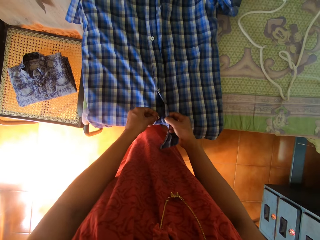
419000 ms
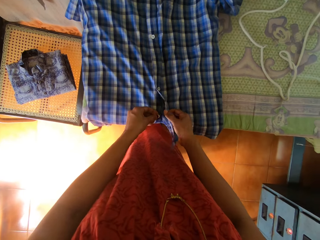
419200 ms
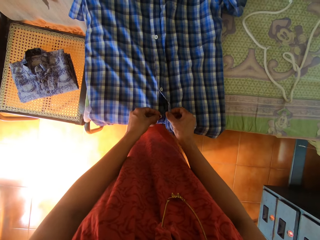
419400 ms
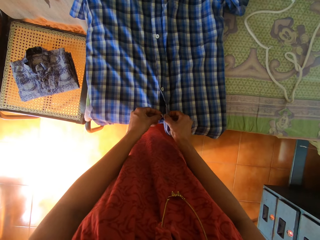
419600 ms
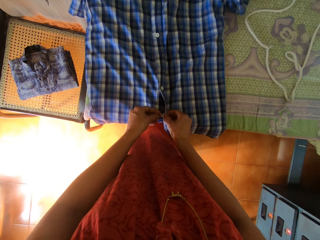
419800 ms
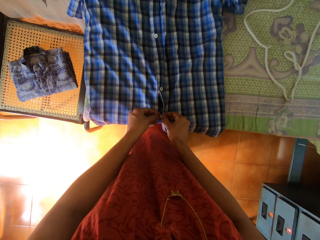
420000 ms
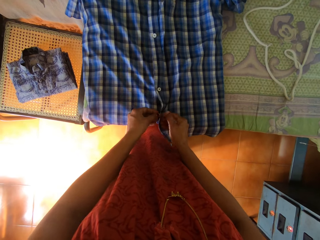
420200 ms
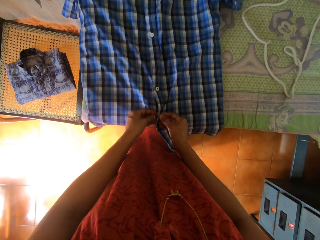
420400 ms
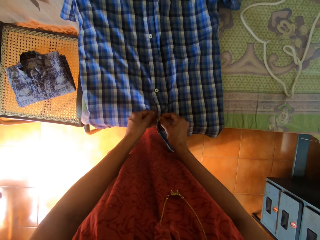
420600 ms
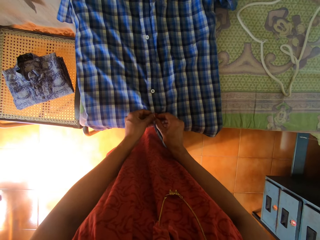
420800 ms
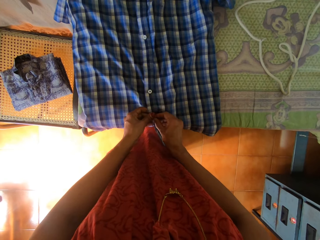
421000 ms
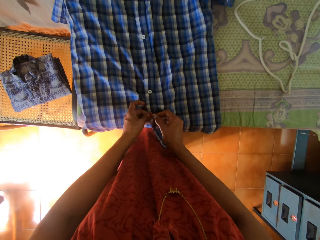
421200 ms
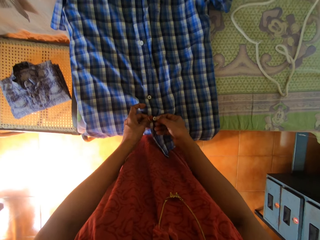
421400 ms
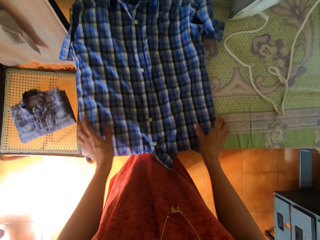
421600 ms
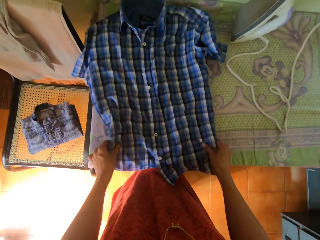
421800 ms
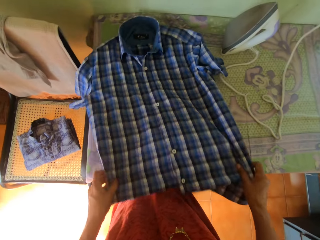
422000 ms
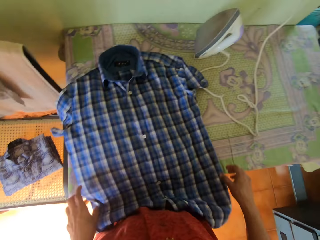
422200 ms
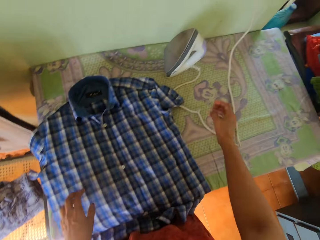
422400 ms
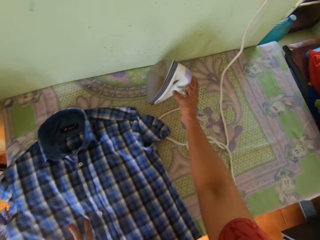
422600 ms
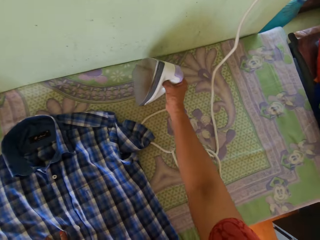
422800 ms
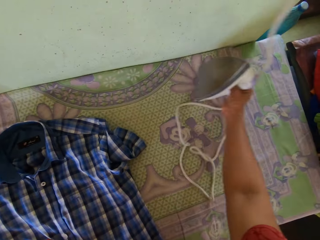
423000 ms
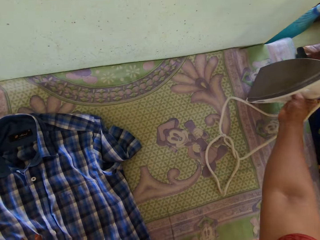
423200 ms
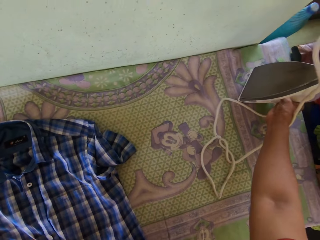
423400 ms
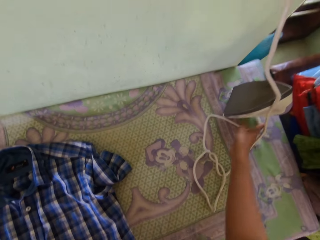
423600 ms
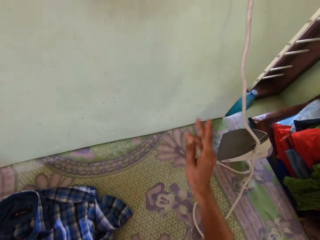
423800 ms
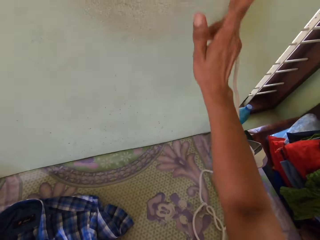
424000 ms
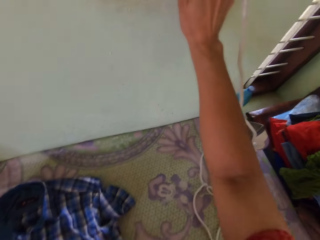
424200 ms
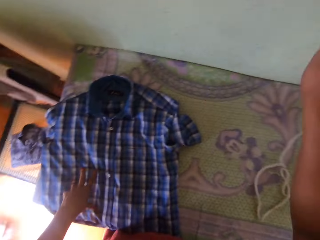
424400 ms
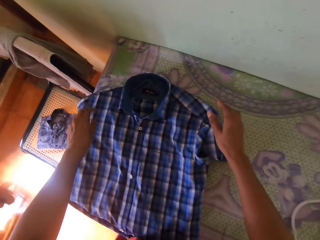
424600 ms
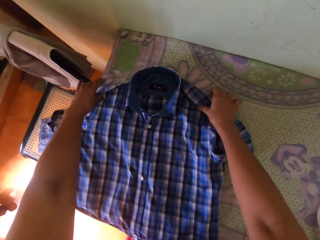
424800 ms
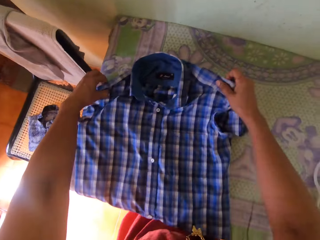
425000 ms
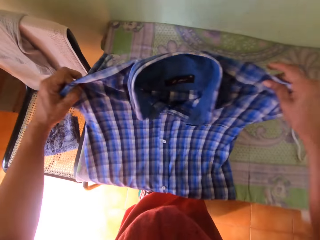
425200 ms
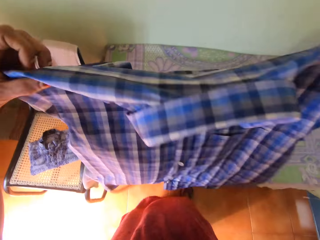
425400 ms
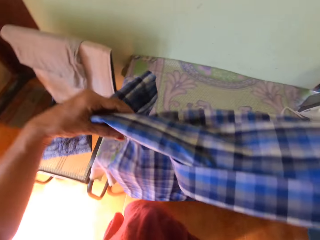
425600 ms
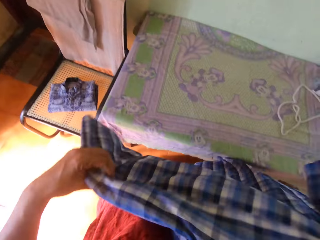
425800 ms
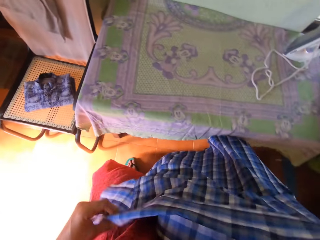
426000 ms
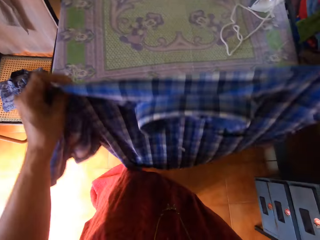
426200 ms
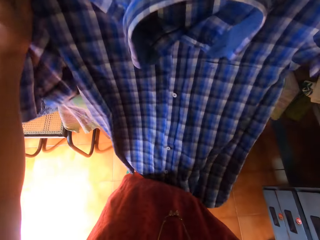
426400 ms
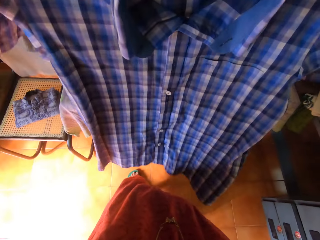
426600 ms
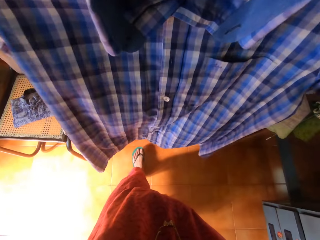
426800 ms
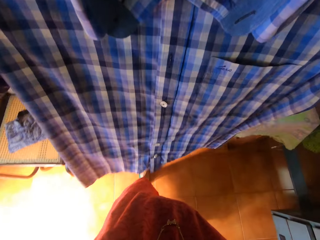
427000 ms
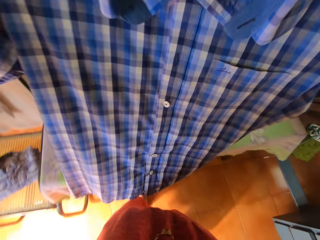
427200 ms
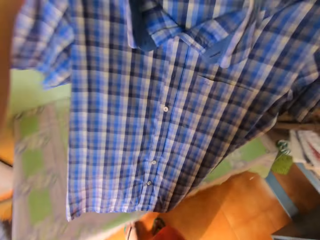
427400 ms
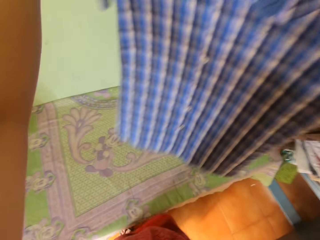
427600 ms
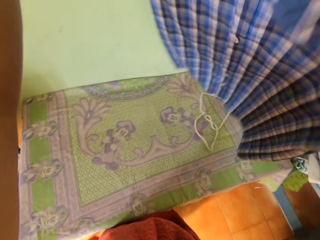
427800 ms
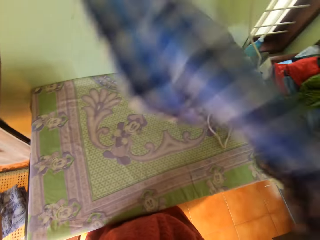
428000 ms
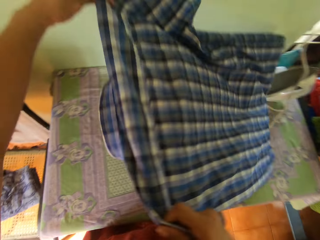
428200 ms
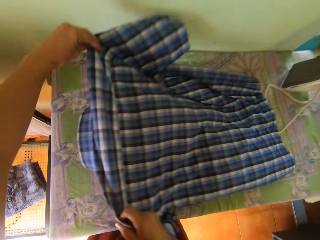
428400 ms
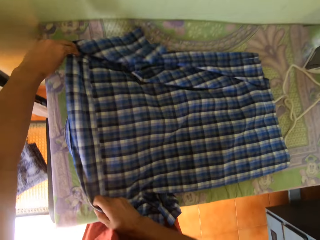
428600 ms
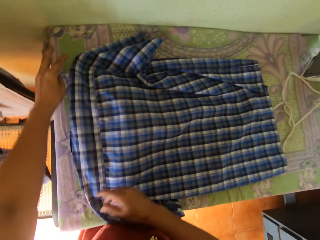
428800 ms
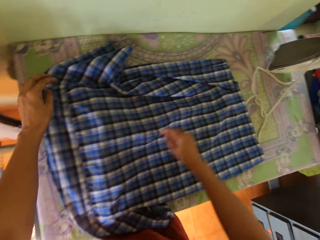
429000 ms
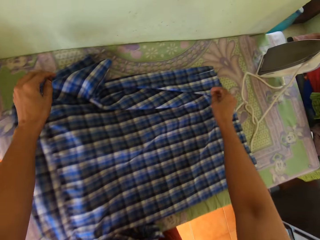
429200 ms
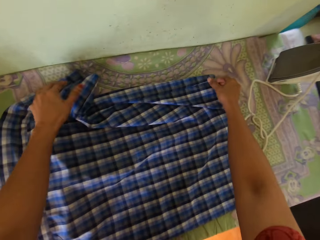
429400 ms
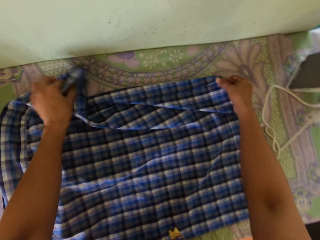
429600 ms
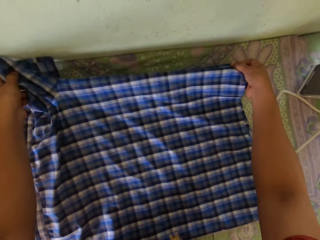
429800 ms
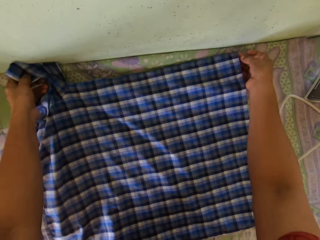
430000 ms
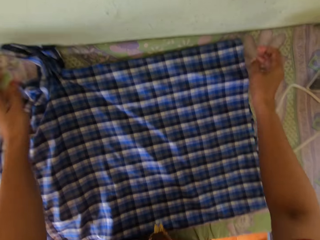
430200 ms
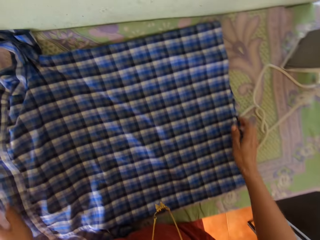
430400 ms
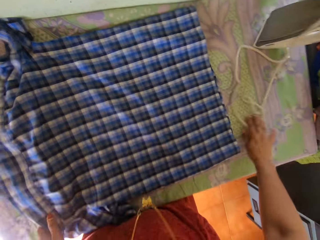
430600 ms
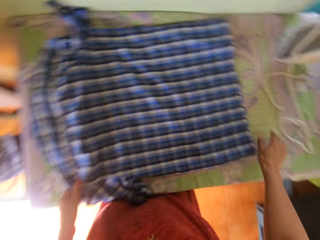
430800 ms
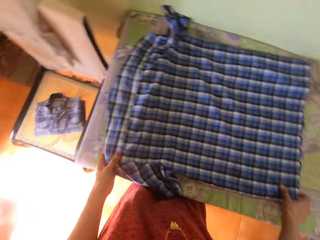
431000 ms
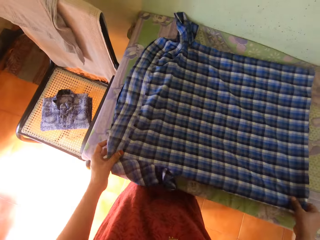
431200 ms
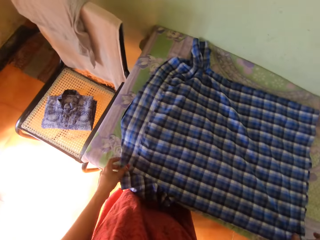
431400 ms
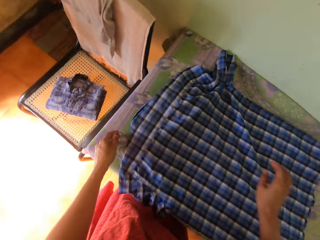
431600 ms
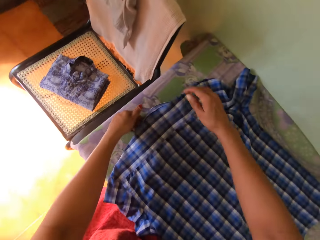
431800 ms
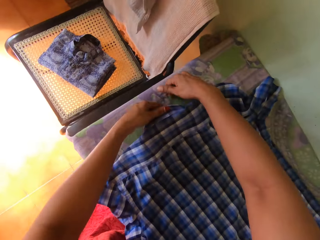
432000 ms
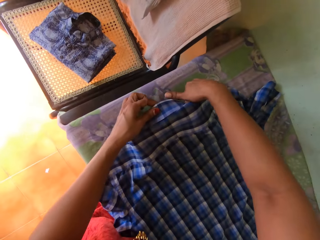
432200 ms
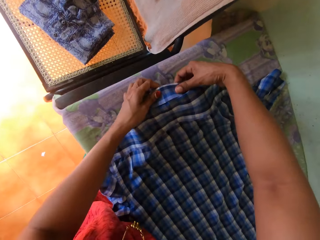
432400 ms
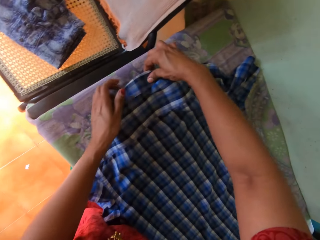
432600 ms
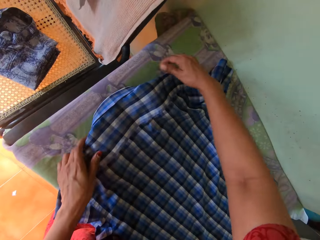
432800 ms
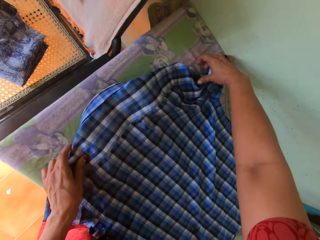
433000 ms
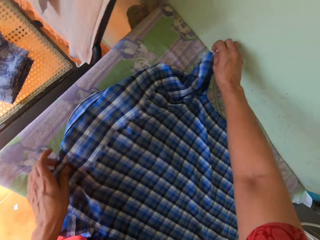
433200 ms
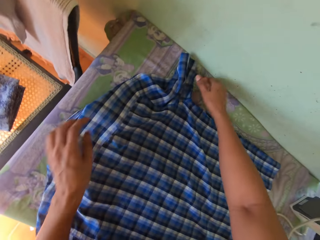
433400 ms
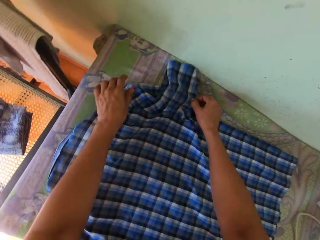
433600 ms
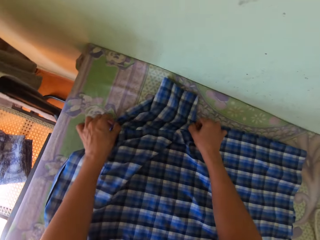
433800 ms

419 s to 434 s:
The camera wearer holds the shirt. He moves the shirt with his hands. He picks up the iron. He moves the iron box aside. He switches off the switch. He lifts the shirt from the table. He drops the shirt. He adjusts the shirt with his hands. He moves the cord.

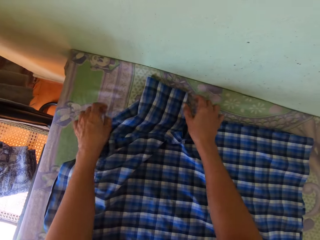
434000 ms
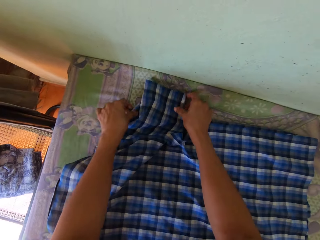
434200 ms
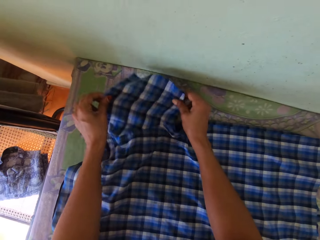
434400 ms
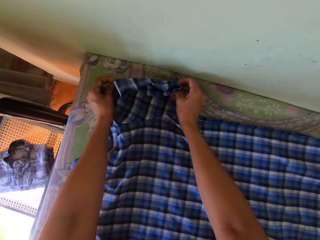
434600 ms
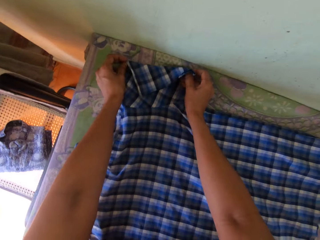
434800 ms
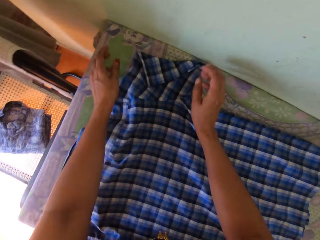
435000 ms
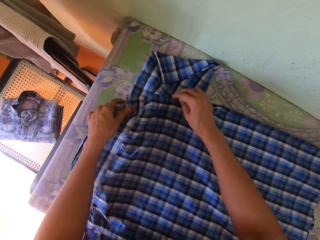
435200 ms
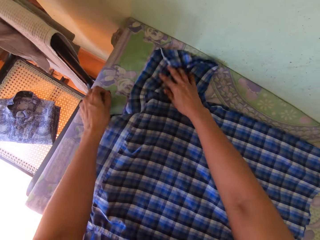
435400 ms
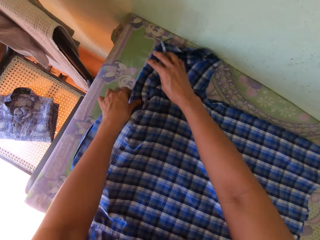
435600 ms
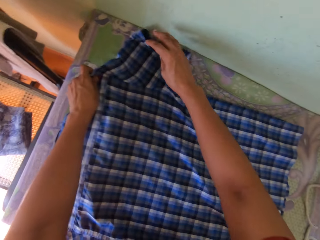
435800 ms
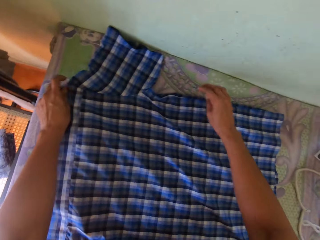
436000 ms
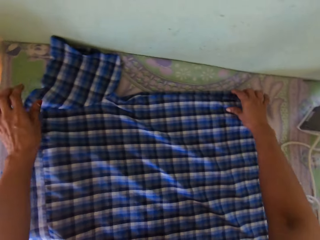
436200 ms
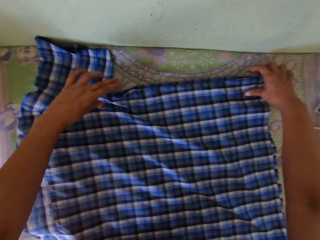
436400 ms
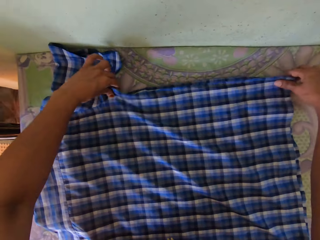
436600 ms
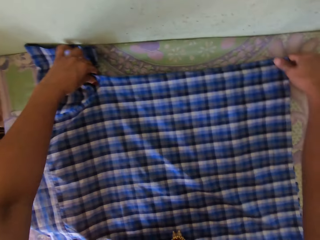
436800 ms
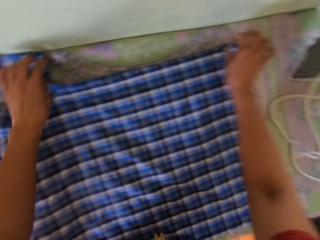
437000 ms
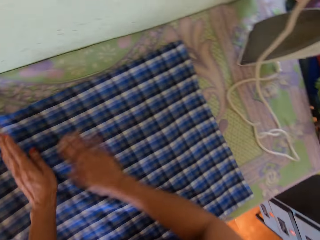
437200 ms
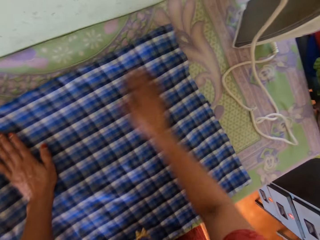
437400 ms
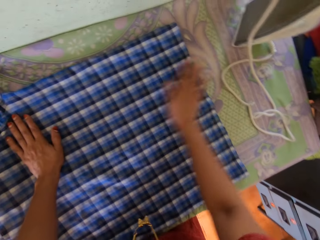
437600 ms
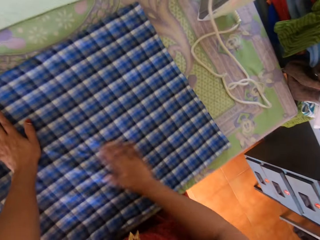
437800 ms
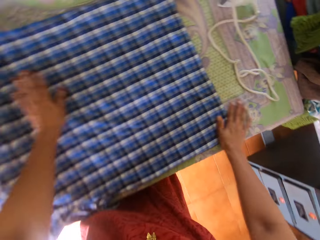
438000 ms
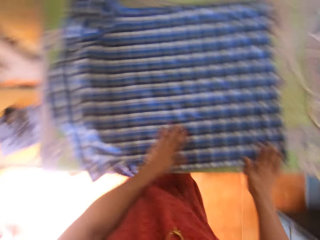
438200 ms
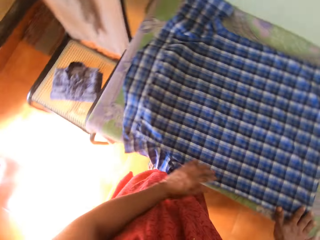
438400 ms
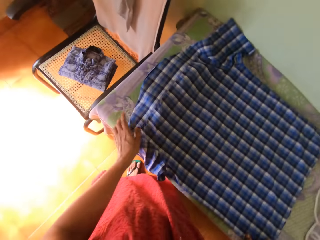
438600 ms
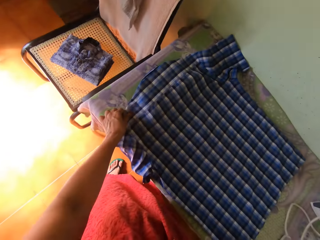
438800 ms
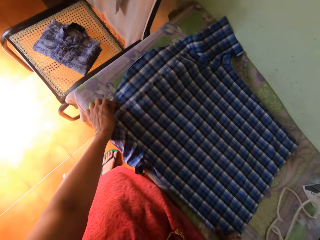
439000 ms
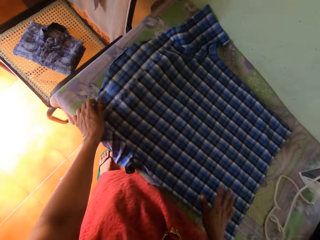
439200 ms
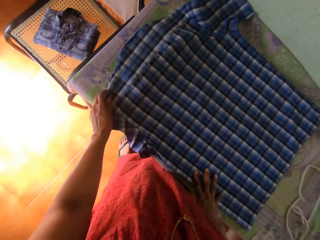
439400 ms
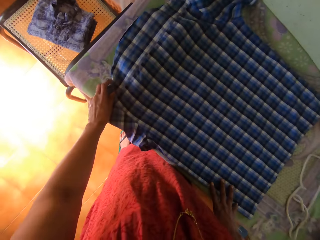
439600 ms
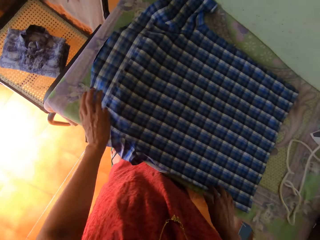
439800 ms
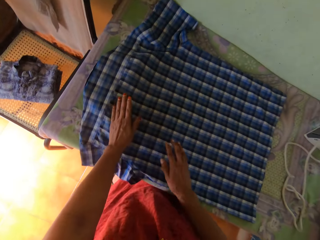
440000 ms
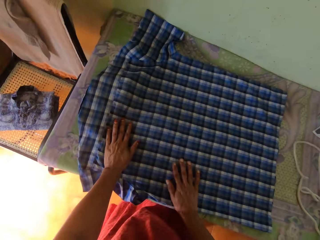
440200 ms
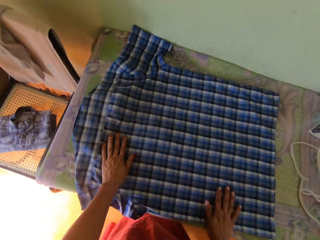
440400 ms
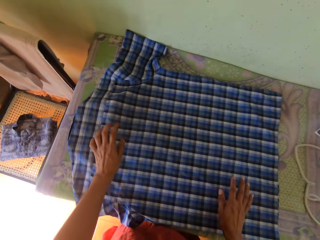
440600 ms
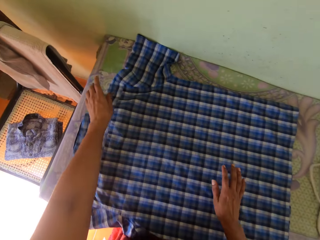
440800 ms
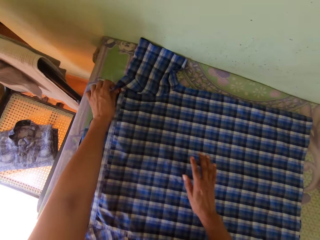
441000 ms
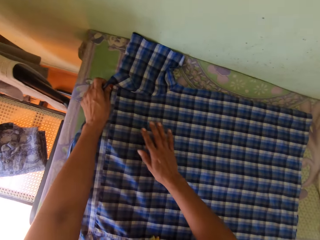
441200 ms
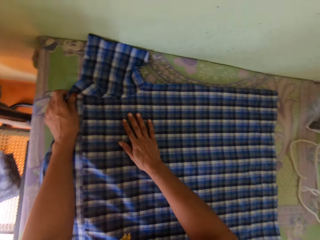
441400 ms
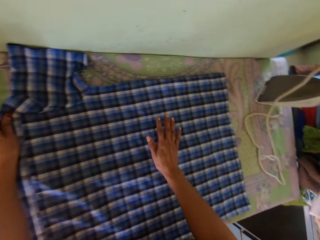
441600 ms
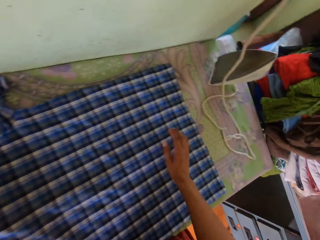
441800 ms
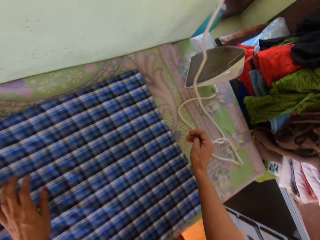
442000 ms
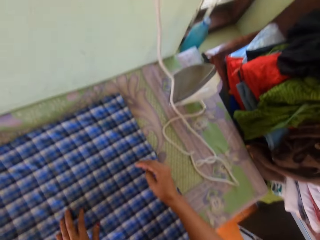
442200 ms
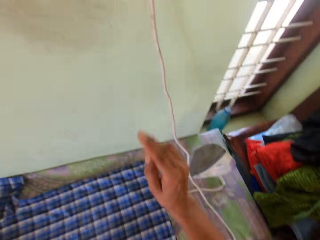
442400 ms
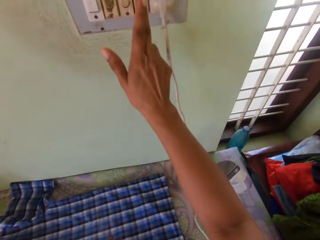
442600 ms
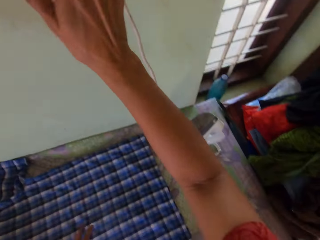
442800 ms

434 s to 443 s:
The camera wearer straightens the shirt with his hand.
